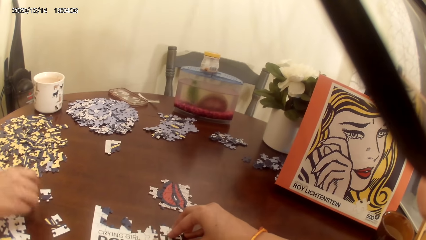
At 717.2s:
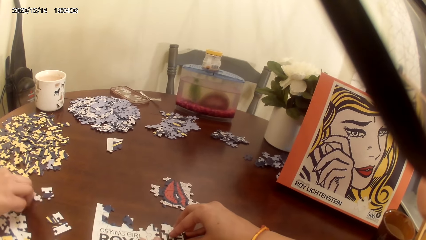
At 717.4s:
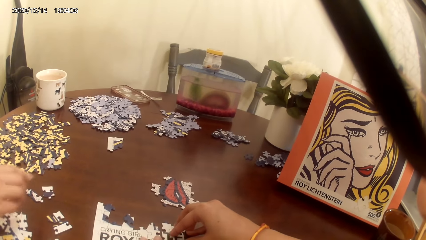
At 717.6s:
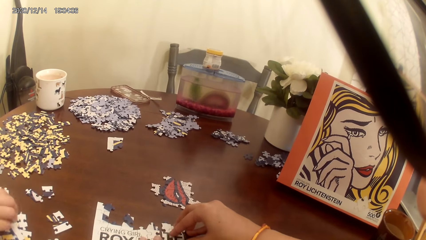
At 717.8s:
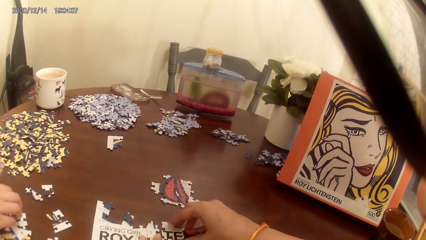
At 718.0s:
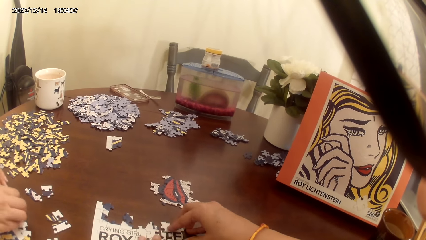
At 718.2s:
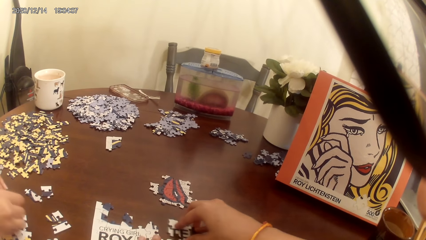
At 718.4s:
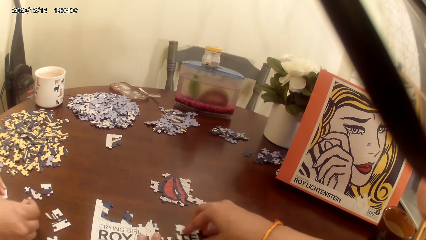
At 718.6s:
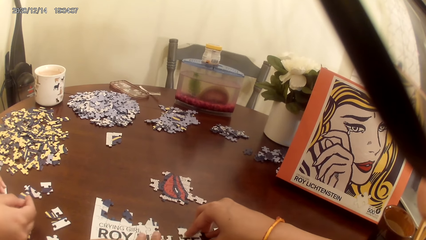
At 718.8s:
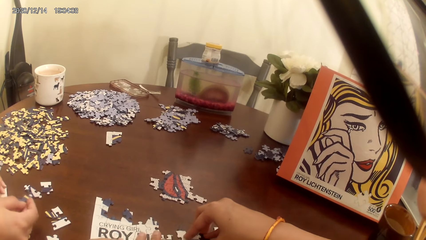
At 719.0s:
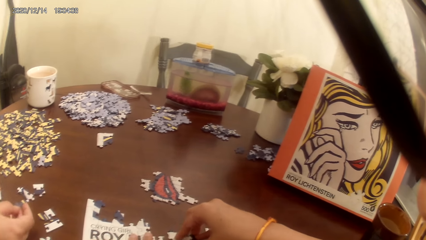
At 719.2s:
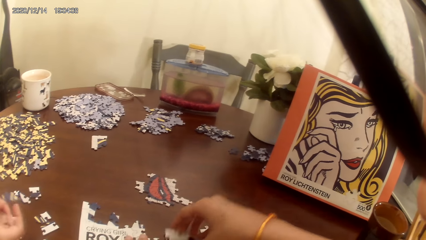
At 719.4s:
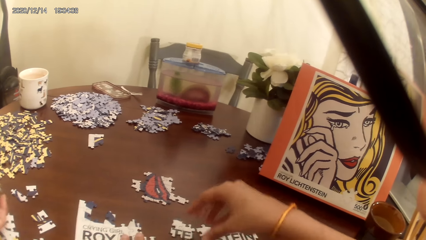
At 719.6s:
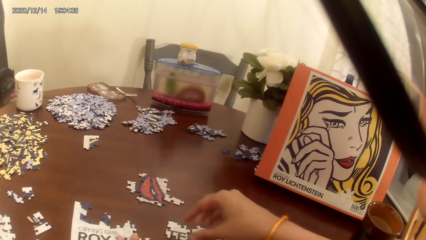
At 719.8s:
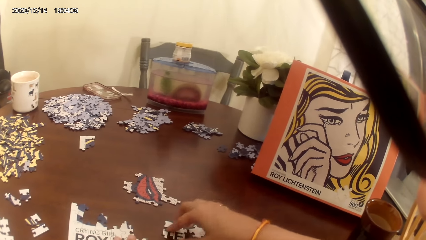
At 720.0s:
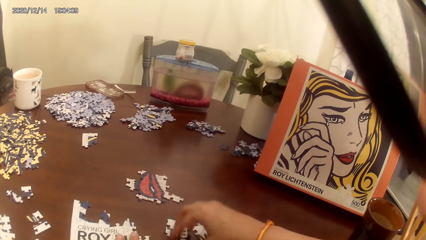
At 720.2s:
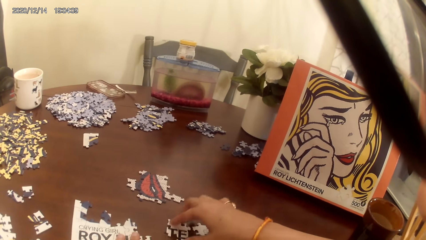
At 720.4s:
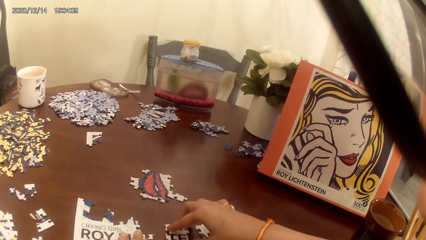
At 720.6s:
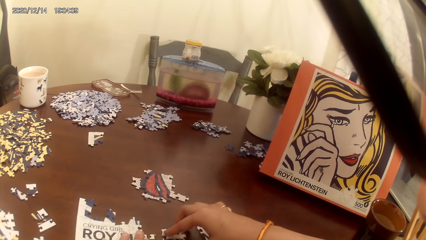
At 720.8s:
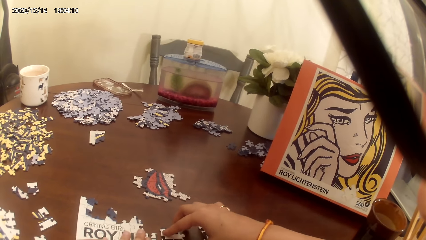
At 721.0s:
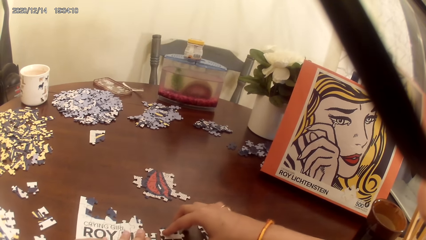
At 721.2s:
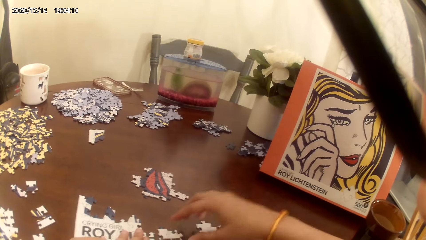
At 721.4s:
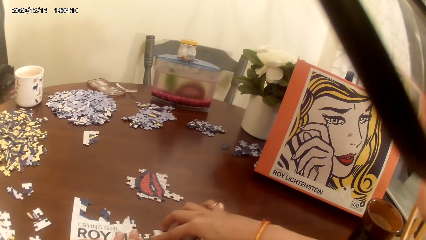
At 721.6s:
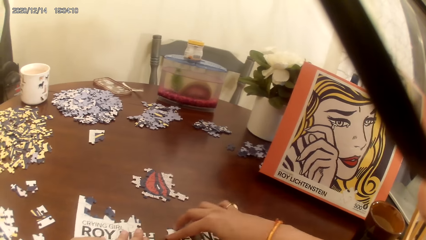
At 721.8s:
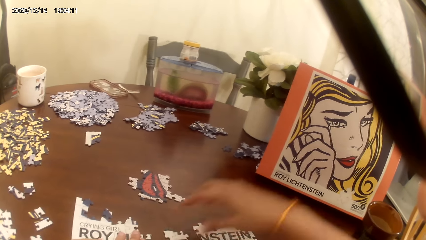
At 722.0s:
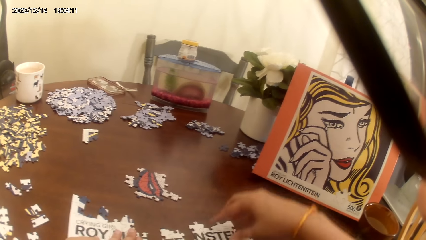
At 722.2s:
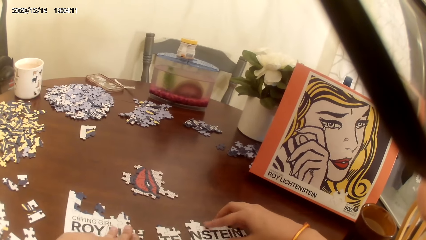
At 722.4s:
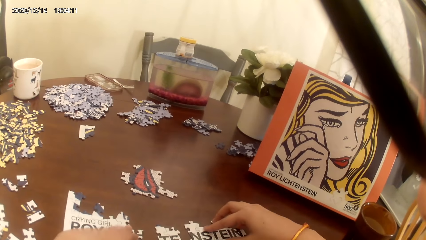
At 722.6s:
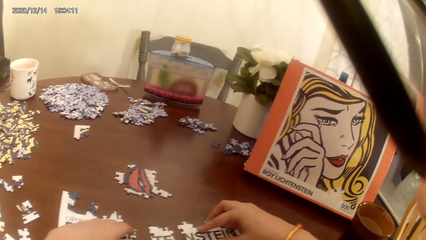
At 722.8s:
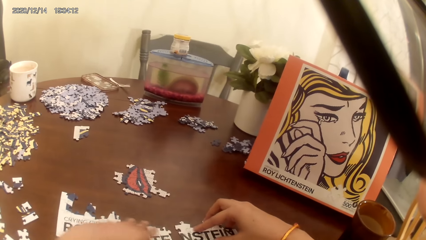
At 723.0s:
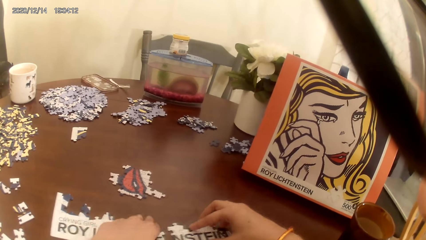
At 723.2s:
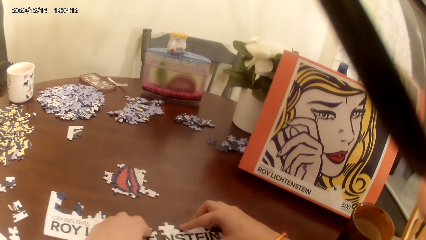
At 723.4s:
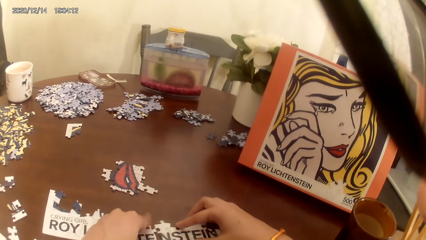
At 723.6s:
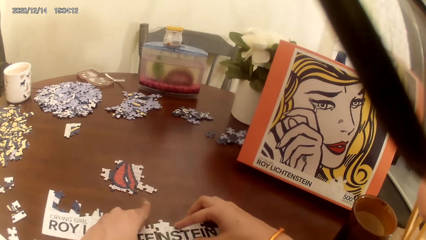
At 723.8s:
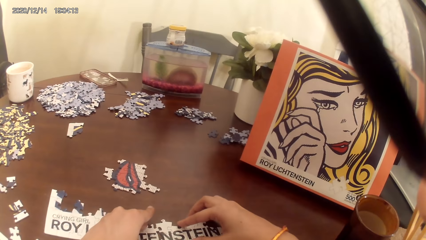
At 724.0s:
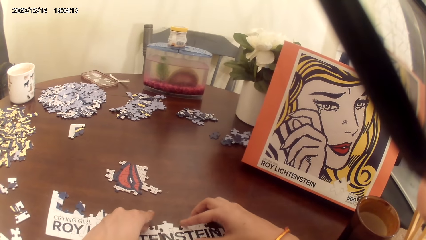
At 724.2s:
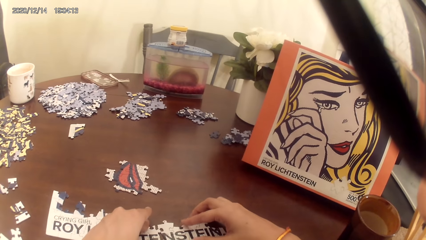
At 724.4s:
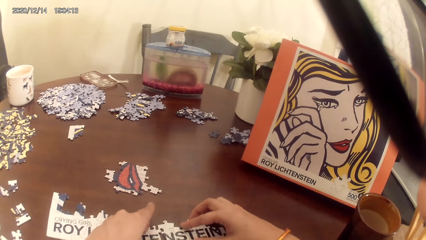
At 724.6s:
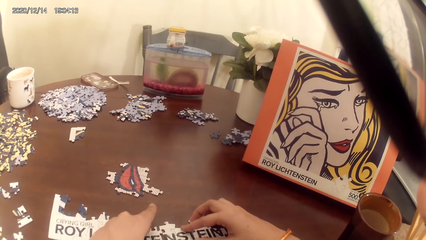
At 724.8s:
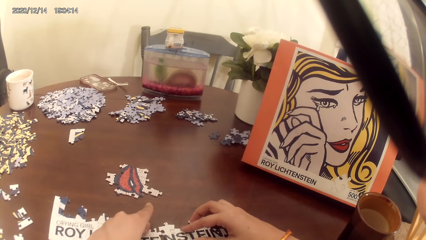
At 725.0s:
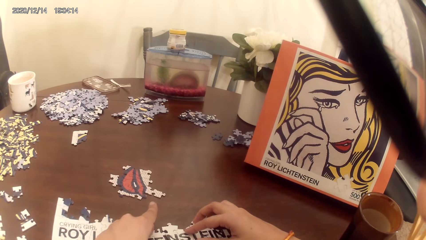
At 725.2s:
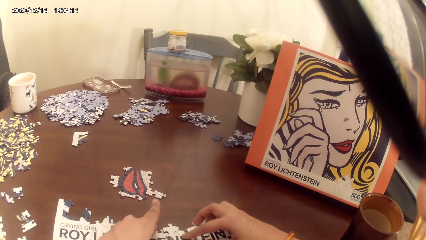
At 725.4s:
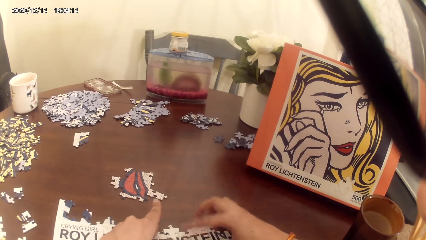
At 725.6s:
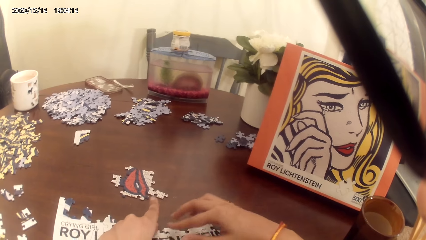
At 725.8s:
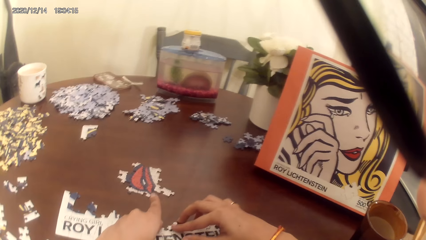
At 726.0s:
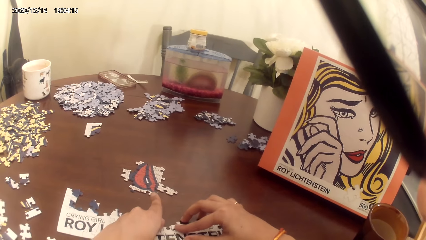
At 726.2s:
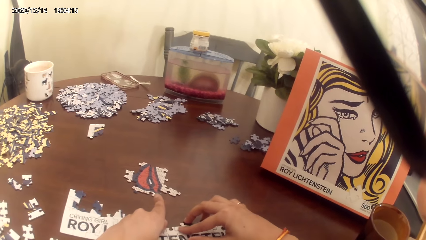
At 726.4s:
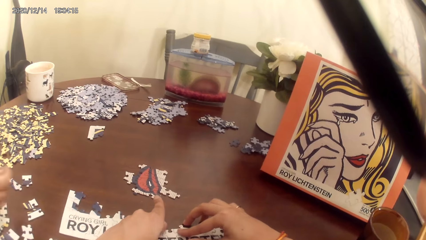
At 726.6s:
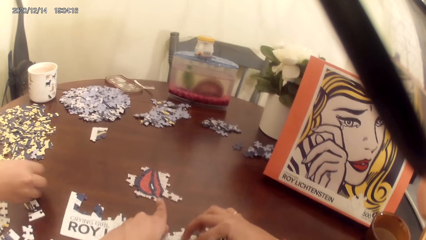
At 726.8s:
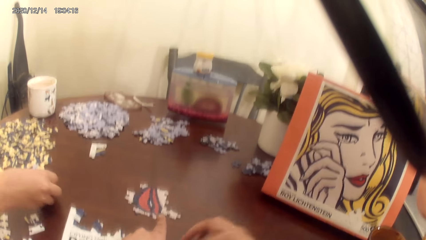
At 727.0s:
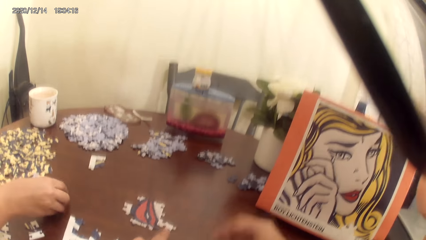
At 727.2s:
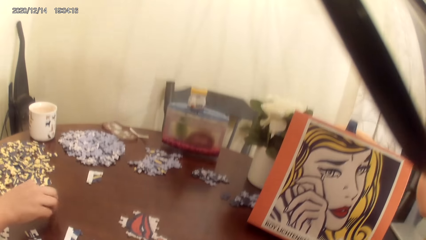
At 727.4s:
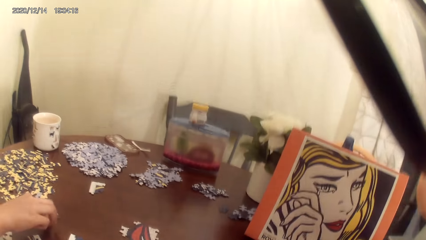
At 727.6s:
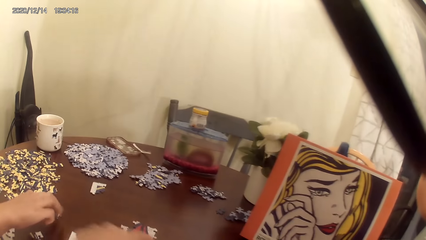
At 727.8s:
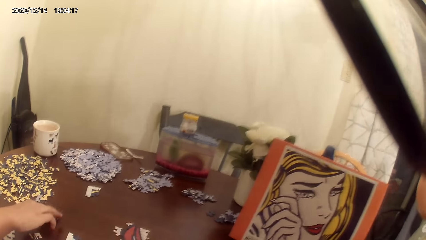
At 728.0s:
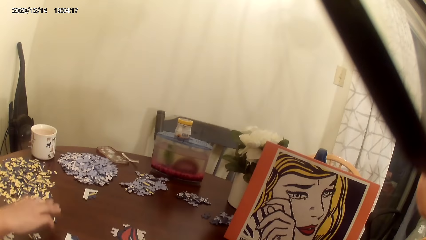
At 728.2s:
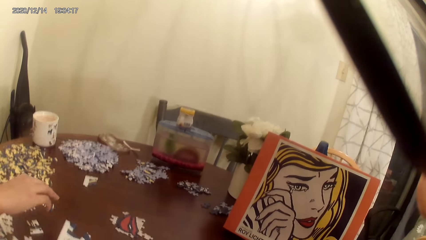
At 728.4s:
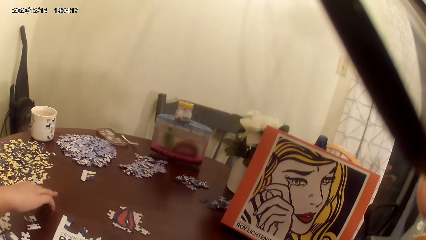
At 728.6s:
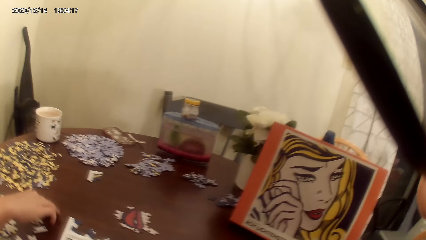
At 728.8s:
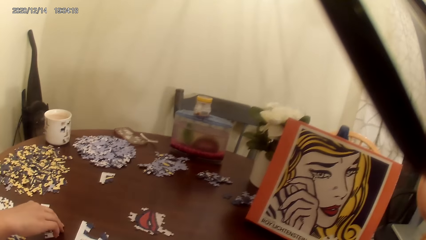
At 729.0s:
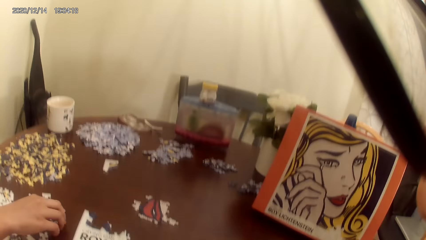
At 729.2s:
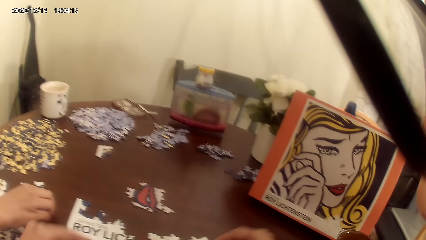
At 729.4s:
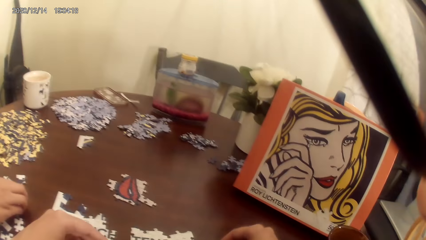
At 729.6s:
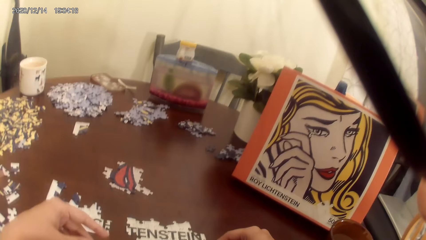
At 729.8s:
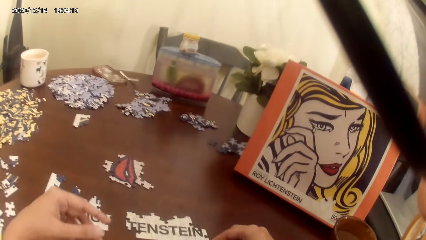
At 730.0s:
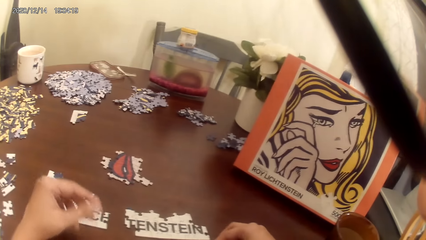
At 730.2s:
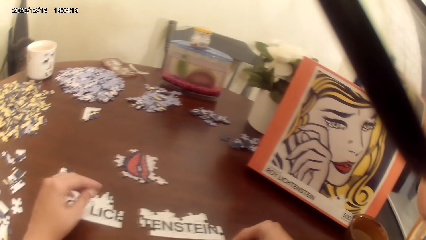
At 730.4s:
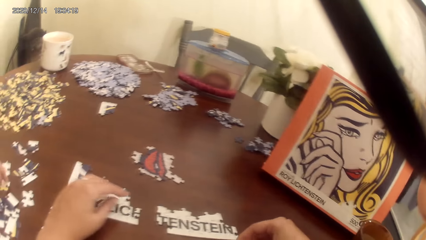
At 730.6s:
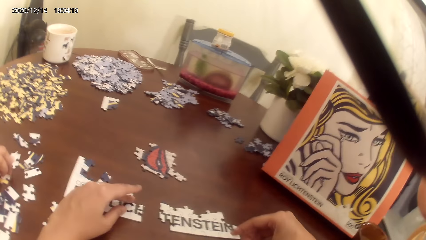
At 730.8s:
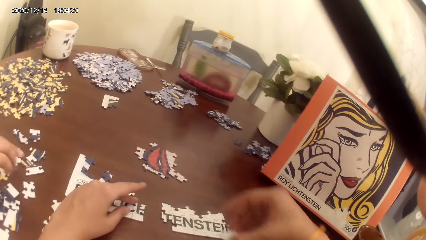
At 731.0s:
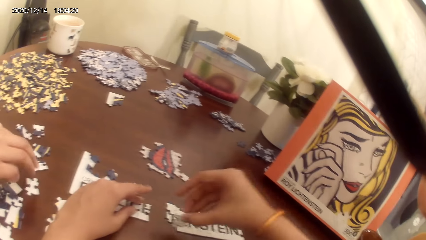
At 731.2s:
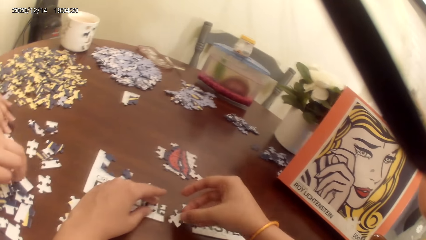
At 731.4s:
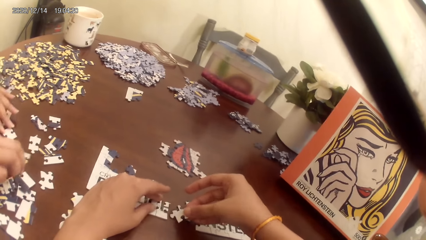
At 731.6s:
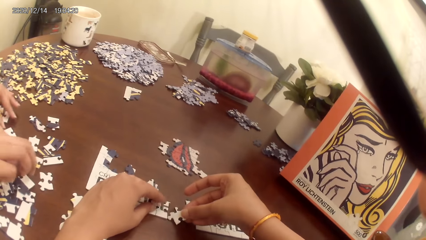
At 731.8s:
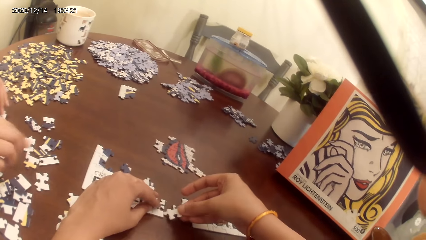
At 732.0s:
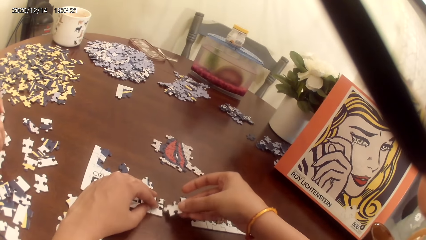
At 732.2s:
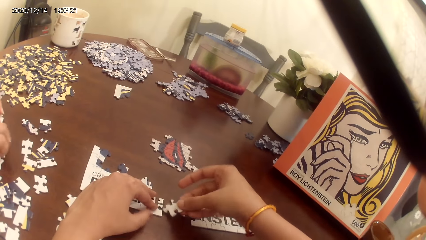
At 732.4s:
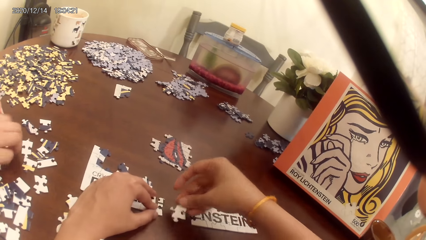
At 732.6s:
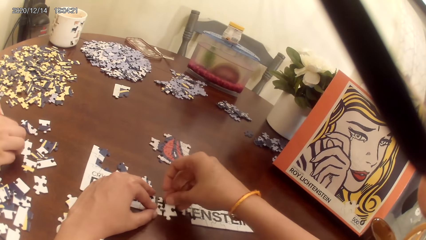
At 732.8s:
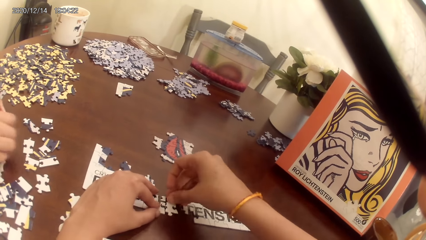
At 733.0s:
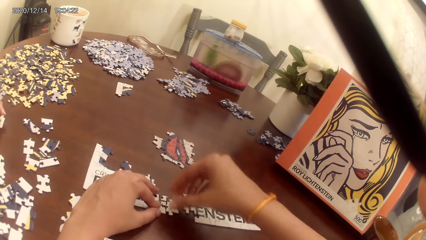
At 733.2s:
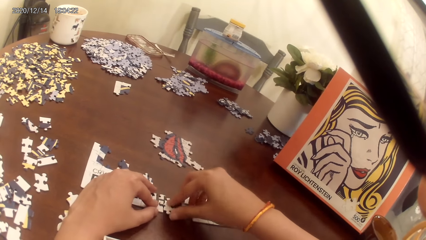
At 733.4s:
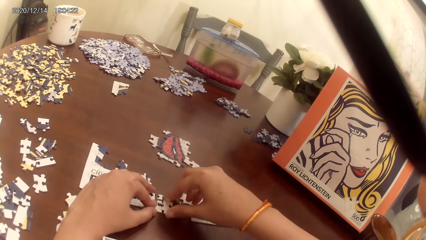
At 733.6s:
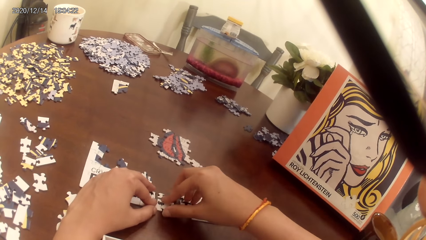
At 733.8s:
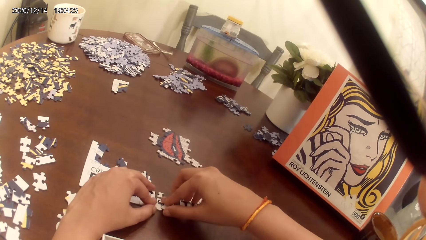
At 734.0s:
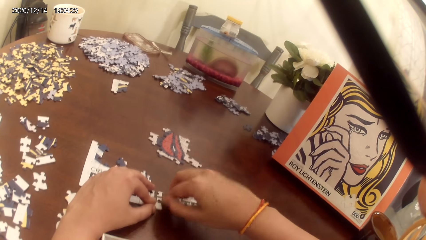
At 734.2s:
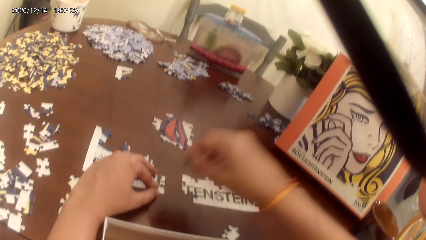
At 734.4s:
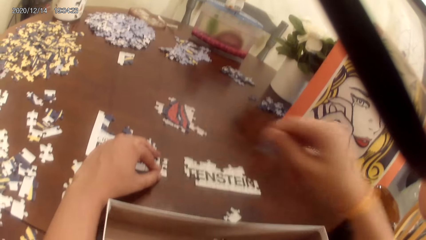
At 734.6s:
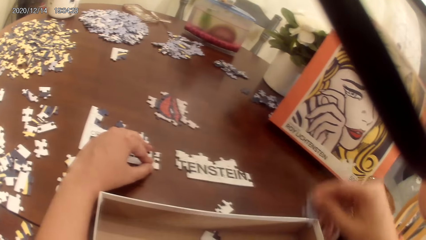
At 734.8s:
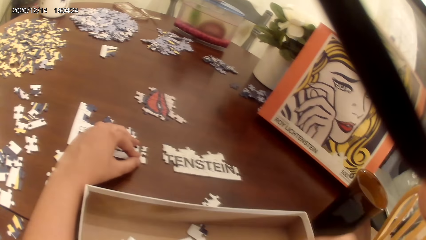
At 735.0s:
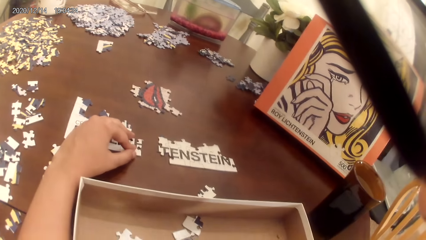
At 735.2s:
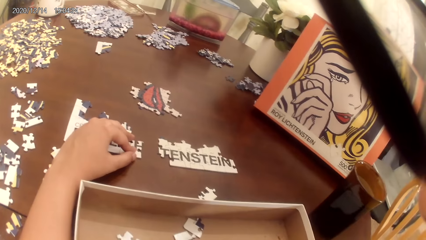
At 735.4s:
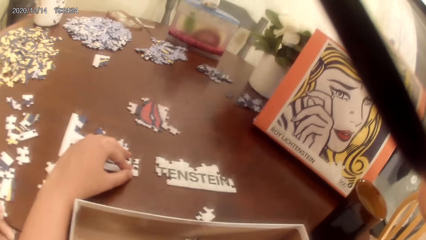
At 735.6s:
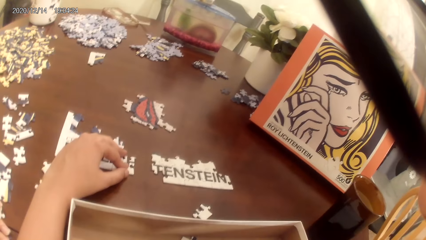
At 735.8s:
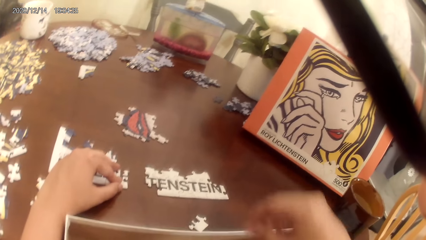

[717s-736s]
The camera wearer plays the puzzle game. A lady places puzzles on the table. The camera wearer sings a song and plays the puzzle game.
